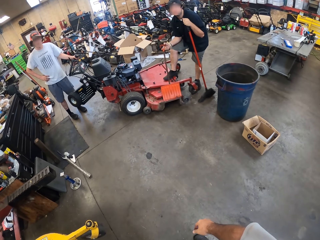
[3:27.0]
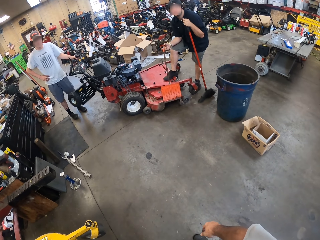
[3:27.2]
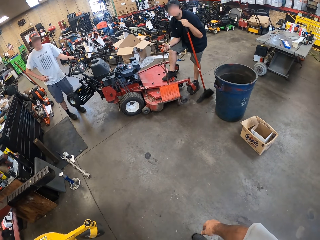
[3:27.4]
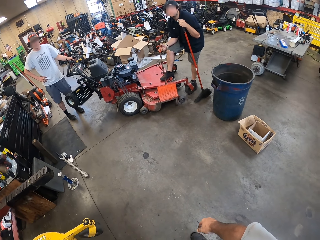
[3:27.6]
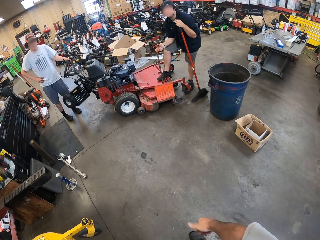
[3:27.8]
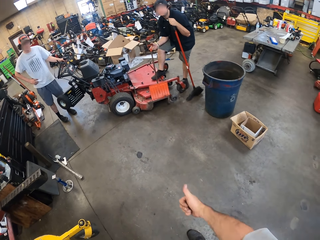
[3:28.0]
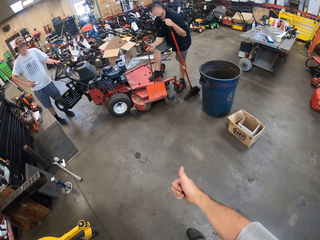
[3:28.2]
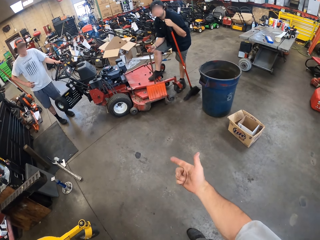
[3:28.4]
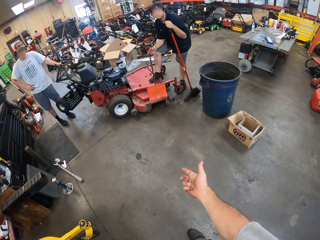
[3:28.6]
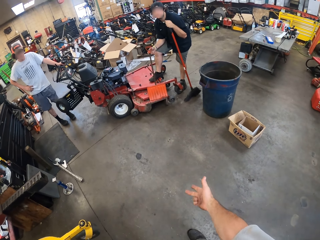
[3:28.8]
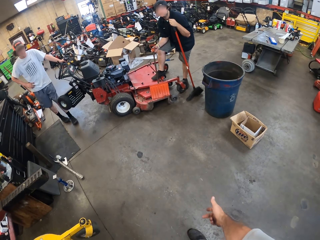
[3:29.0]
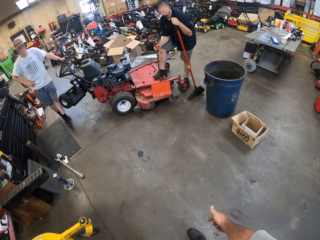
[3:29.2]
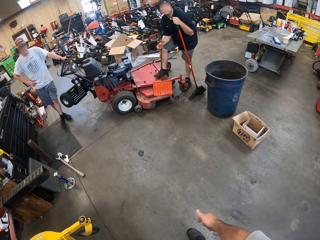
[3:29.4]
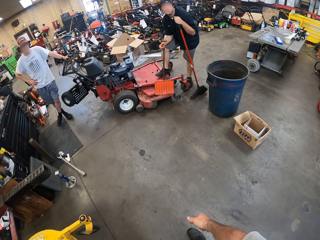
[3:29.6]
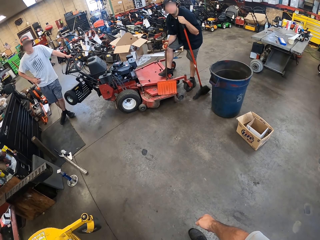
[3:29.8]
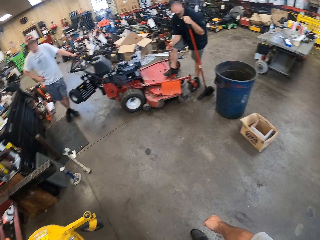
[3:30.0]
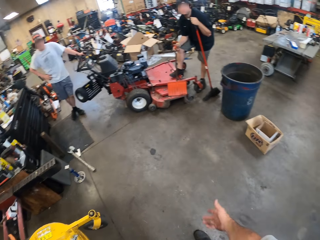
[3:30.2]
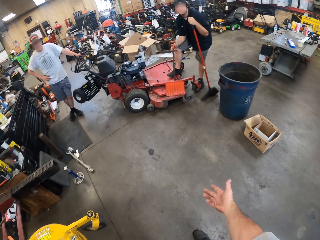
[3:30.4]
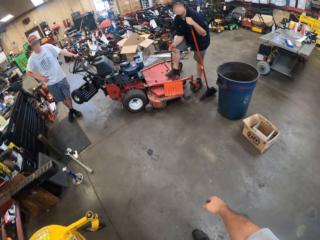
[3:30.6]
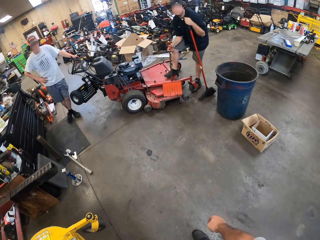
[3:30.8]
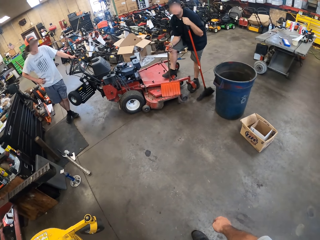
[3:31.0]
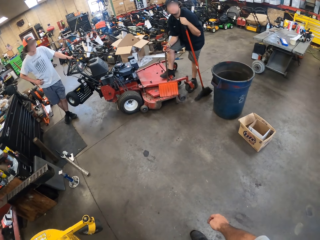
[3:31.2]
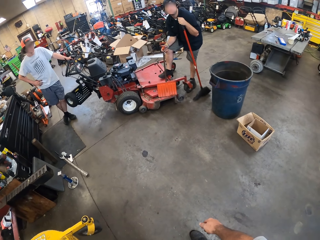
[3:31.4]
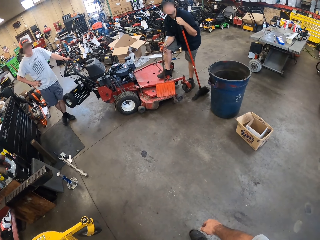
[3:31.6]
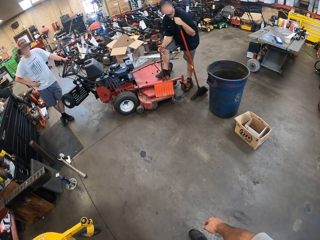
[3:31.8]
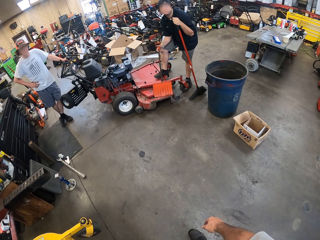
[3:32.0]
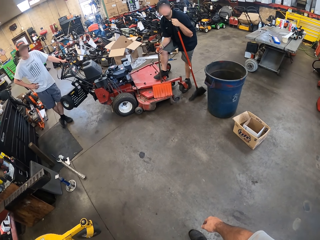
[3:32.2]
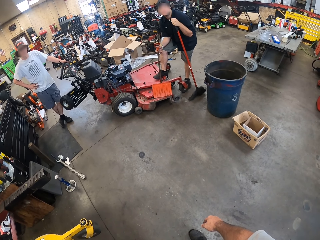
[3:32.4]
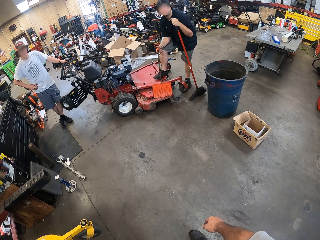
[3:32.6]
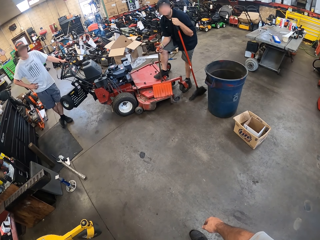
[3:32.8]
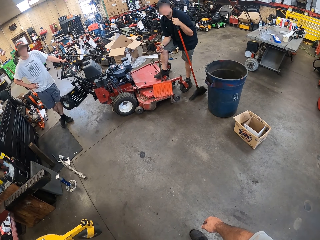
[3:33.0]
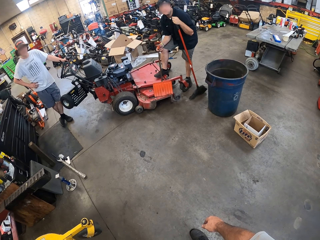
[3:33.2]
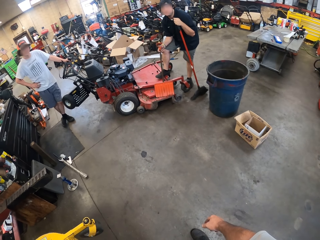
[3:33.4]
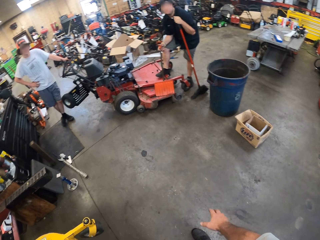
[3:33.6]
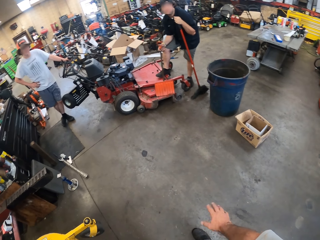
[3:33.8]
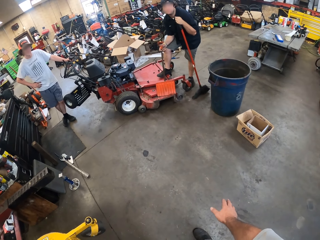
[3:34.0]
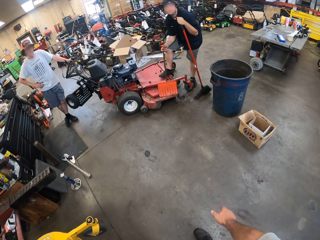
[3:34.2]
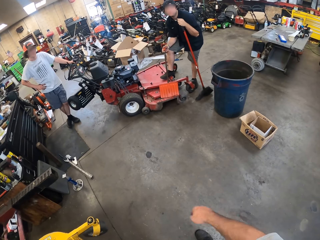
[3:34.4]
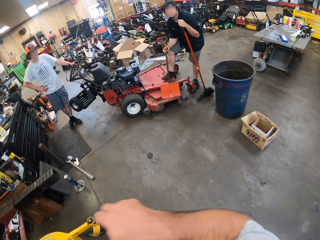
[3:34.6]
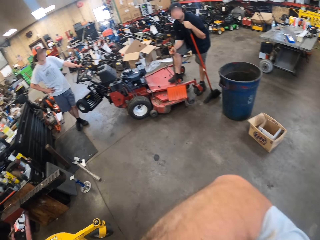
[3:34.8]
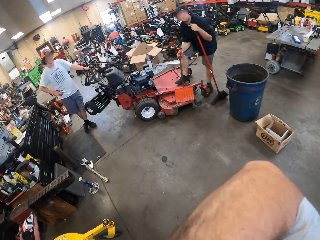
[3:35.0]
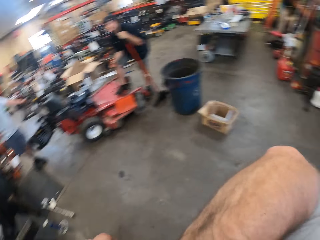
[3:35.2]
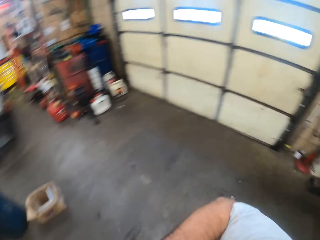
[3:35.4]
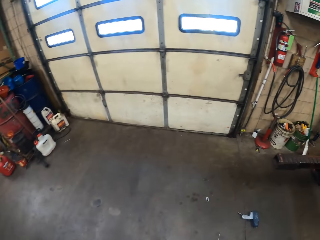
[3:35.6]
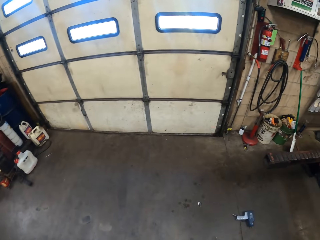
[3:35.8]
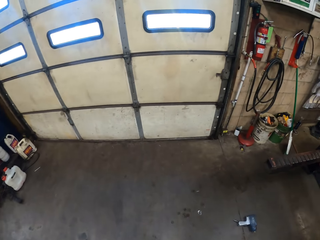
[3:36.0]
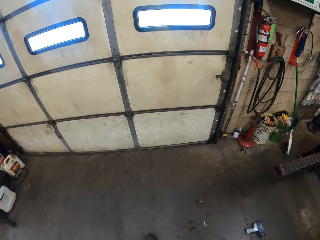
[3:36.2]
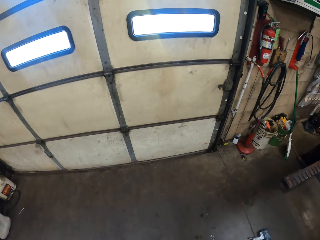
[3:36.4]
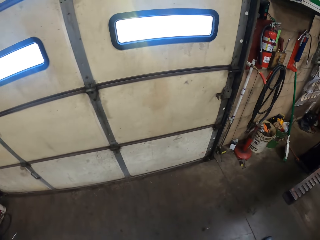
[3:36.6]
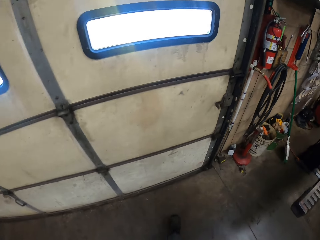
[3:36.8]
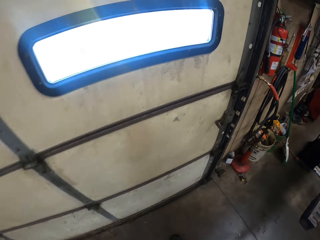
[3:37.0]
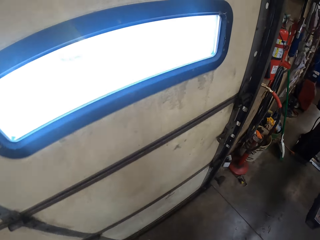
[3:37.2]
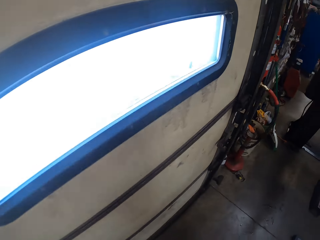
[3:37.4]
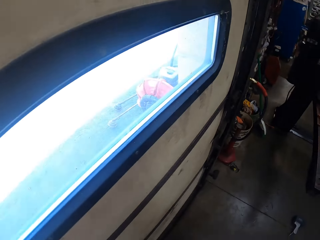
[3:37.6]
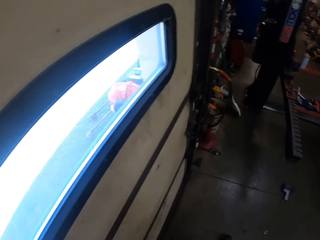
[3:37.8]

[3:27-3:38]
The camera wearer stretches his hand. He raises his arm up.

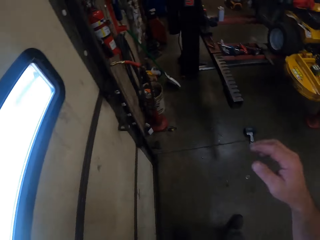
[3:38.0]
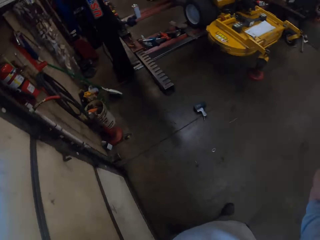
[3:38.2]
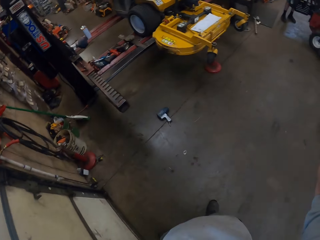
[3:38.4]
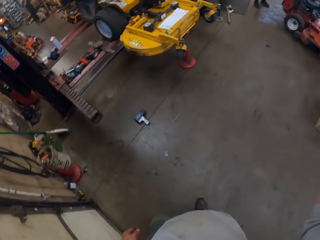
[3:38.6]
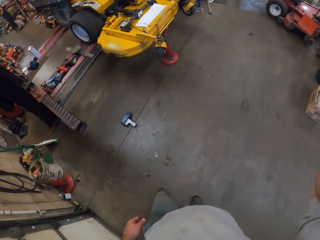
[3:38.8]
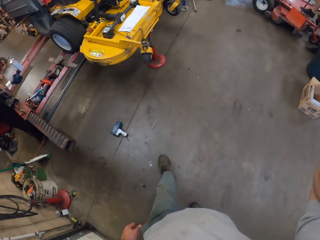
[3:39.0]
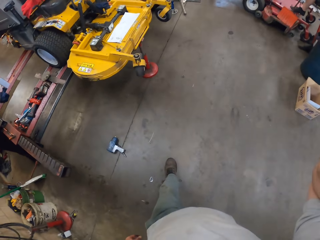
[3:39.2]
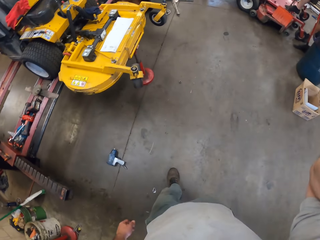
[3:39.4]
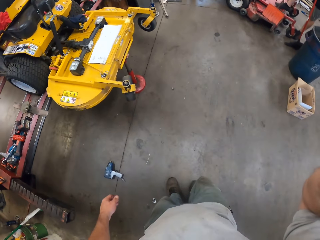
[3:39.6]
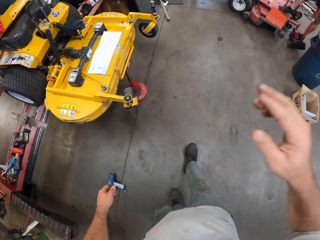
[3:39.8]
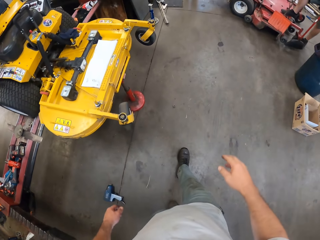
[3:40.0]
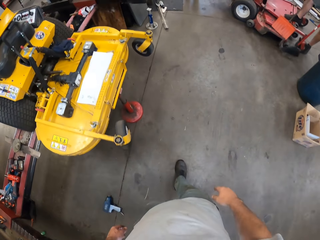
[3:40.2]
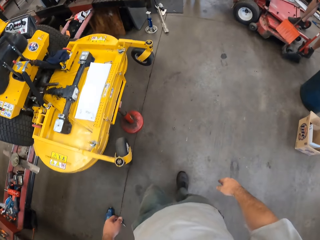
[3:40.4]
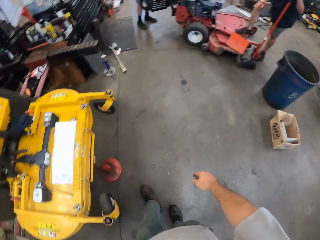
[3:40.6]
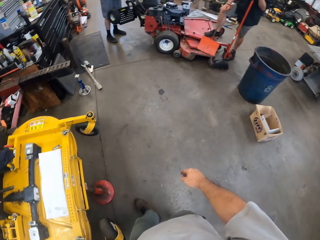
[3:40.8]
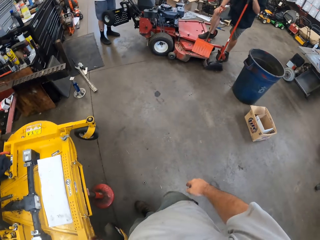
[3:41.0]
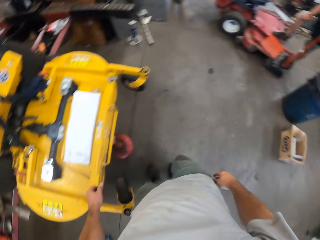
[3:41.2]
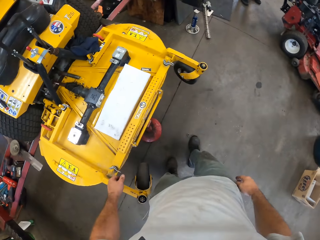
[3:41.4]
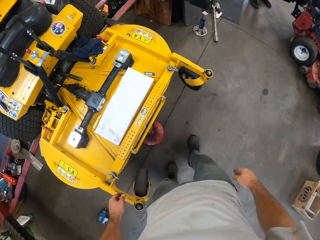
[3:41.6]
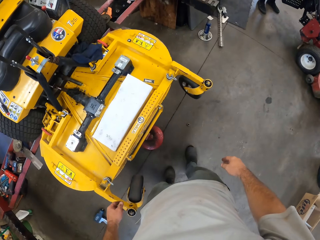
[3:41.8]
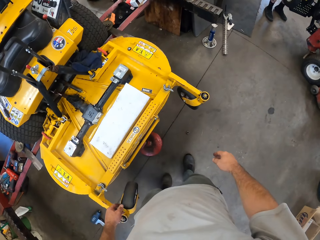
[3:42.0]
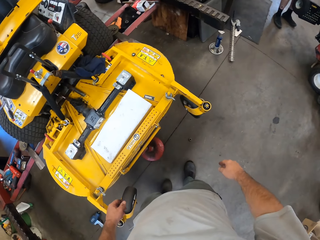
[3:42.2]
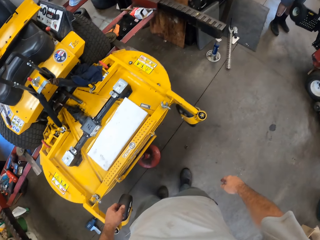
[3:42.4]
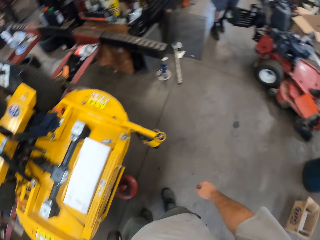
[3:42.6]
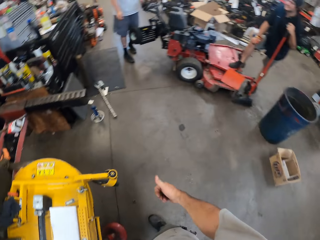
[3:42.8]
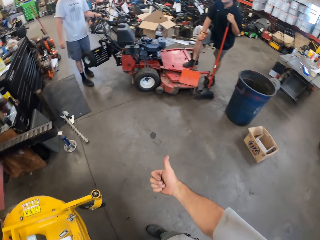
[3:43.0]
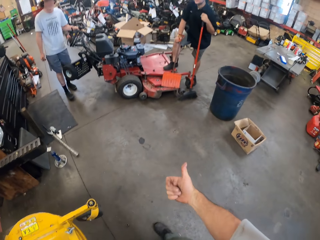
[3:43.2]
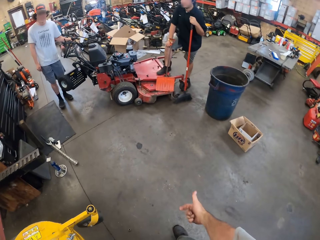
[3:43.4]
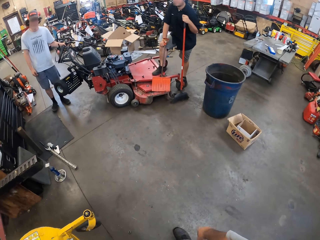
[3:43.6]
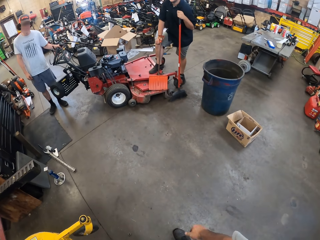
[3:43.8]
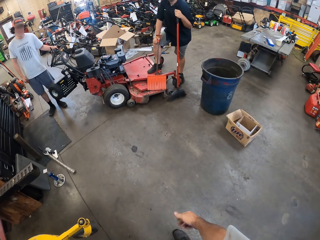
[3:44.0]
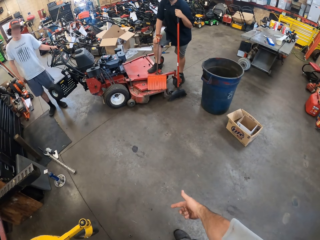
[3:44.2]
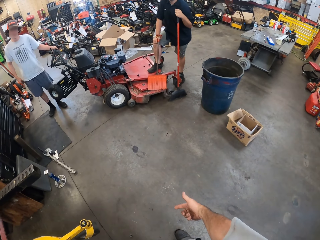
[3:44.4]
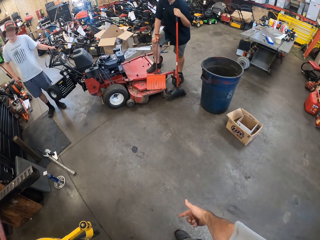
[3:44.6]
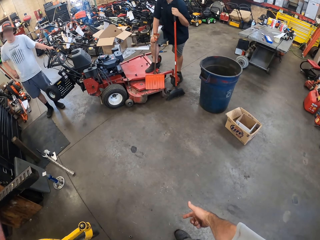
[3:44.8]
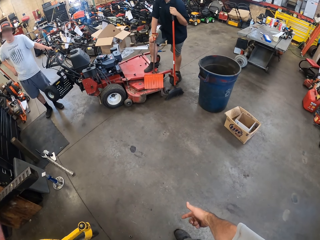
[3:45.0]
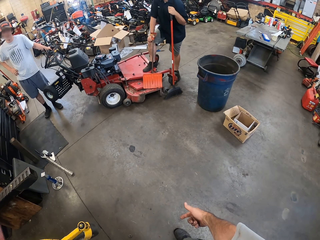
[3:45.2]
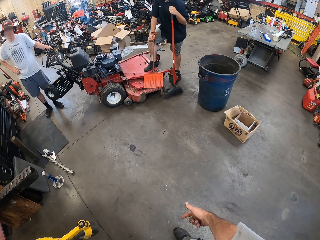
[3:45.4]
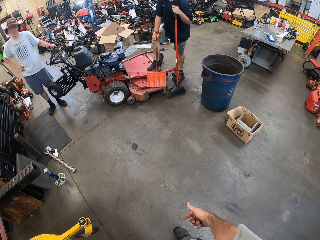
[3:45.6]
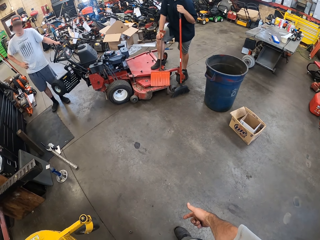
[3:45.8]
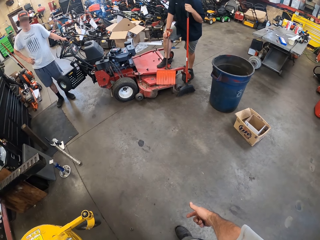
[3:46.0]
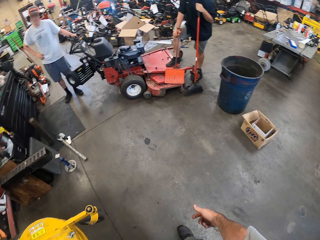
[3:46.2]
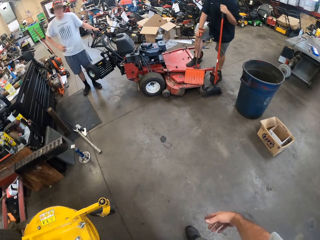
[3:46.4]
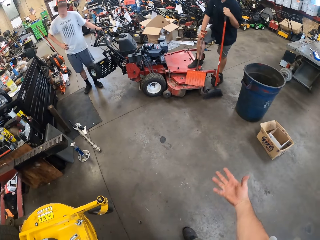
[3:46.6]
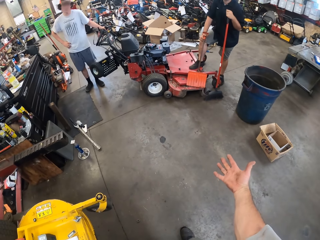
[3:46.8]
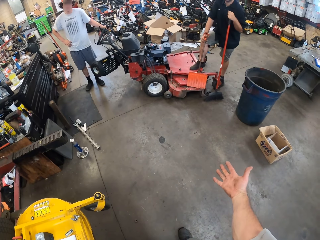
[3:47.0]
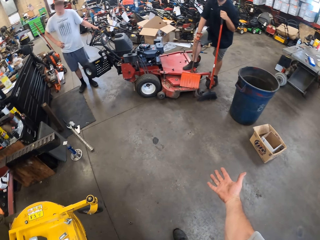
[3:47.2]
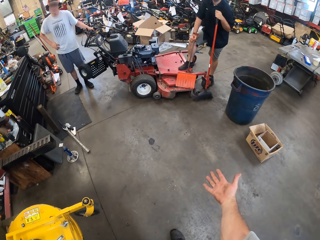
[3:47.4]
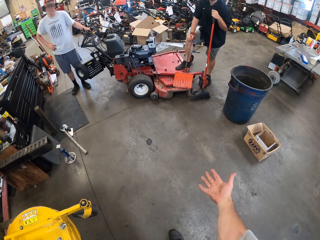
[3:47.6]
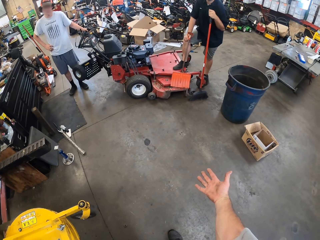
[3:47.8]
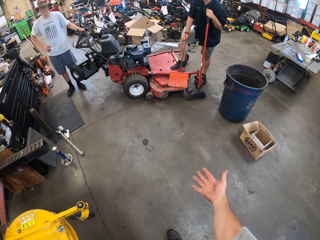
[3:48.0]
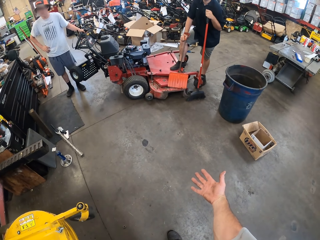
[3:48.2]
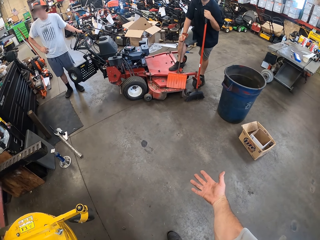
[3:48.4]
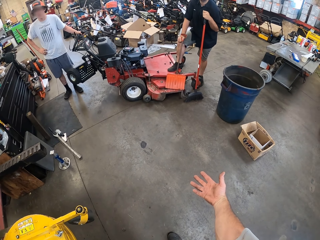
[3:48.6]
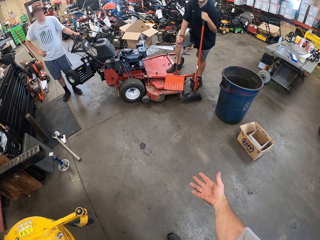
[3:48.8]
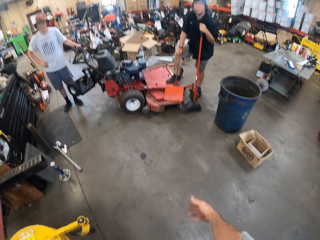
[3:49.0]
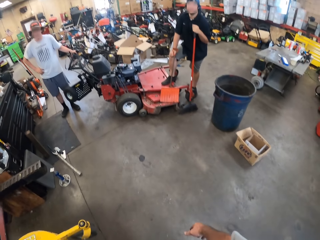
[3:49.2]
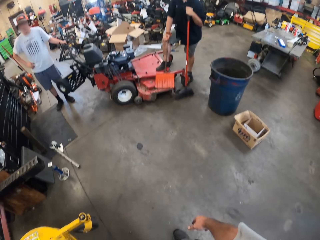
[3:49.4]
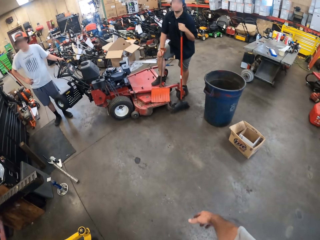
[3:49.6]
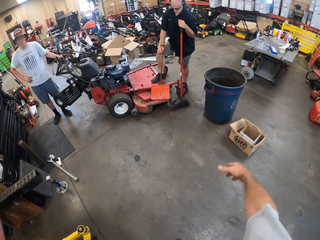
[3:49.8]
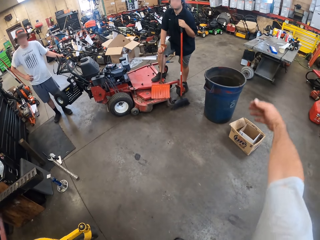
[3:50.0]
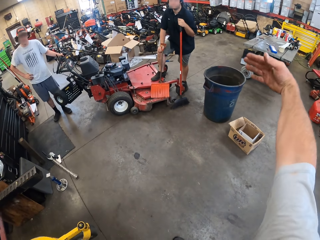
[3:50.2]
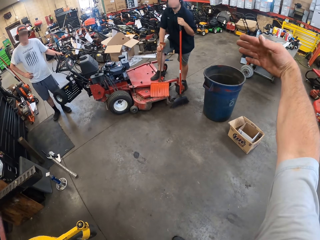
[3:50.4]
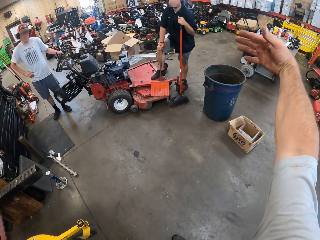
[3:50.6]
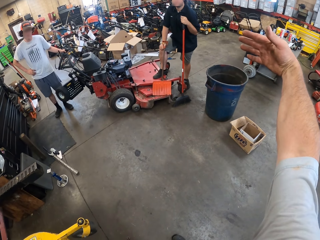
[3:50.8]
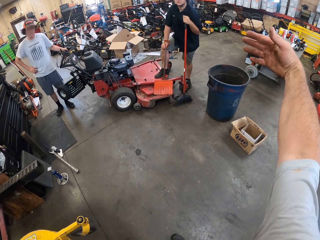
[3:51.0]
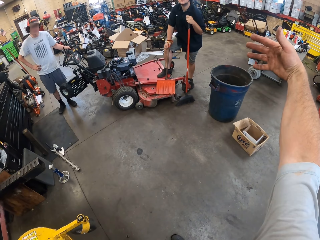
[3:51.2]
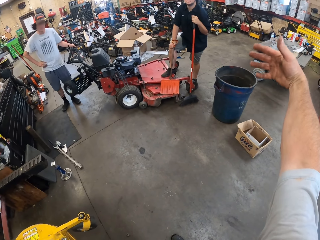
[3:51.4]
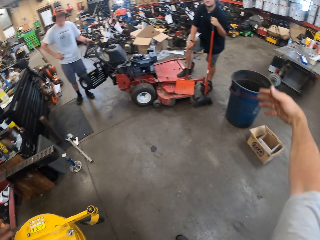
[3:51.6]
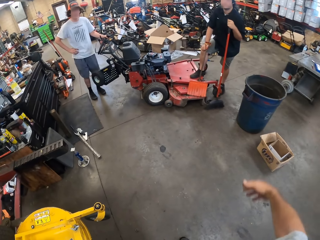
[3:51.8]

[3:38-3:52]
The camera wearer walks in the garage. They gesticulate. They stretch their hand.
